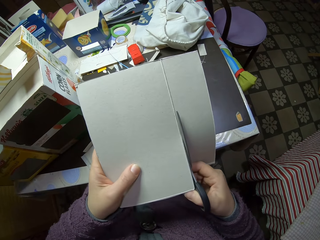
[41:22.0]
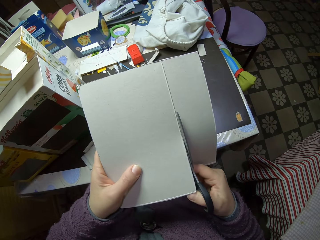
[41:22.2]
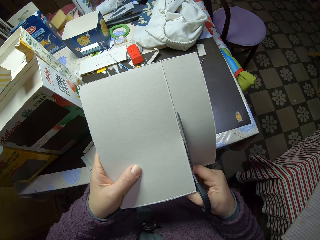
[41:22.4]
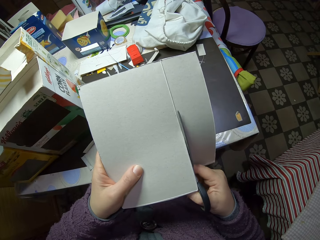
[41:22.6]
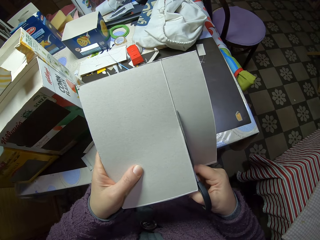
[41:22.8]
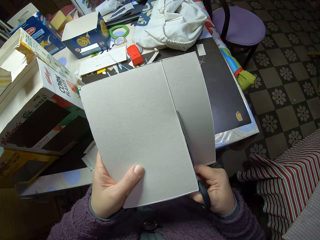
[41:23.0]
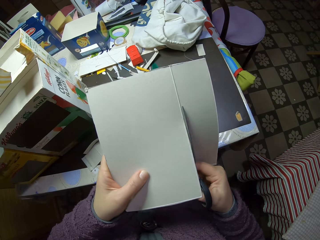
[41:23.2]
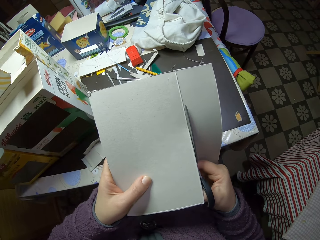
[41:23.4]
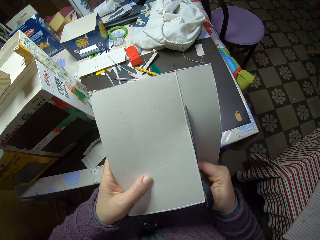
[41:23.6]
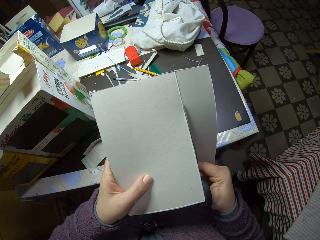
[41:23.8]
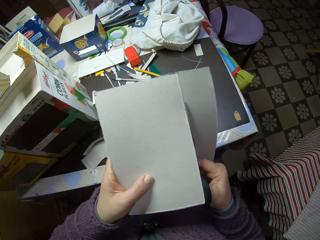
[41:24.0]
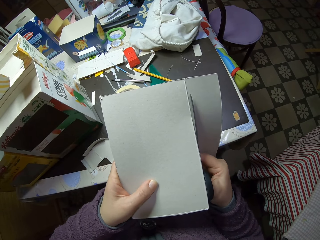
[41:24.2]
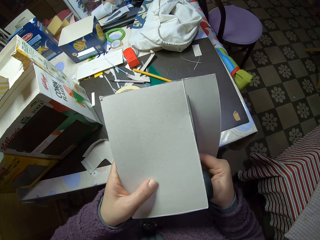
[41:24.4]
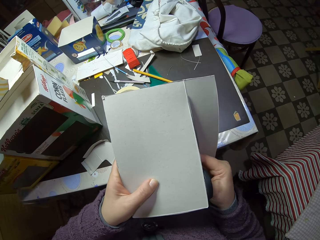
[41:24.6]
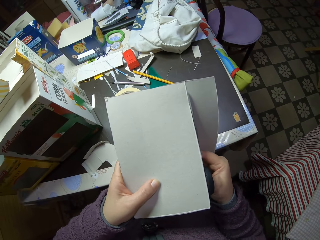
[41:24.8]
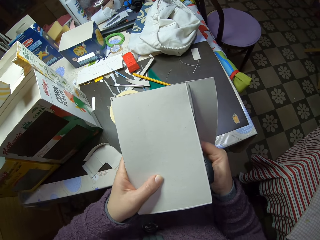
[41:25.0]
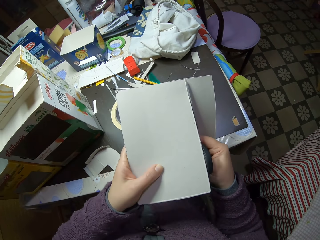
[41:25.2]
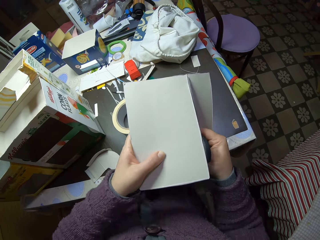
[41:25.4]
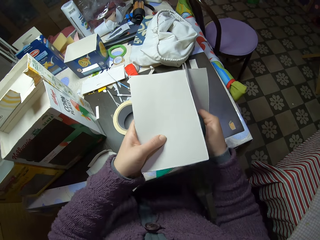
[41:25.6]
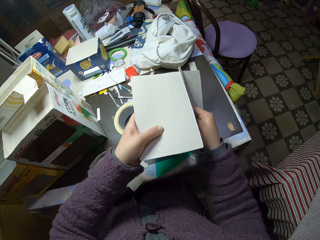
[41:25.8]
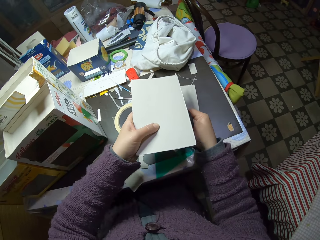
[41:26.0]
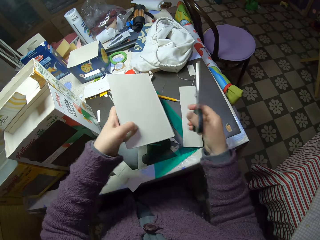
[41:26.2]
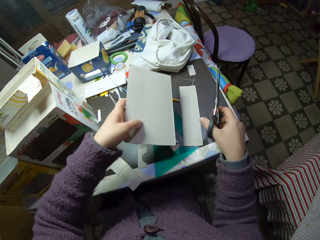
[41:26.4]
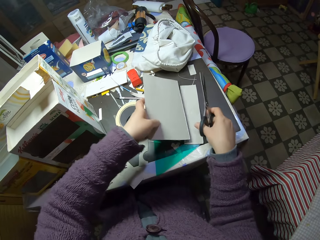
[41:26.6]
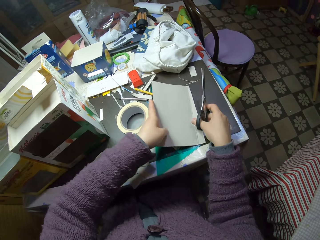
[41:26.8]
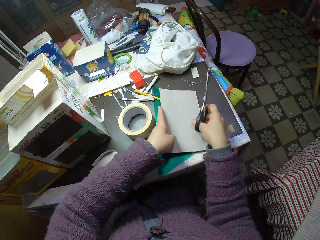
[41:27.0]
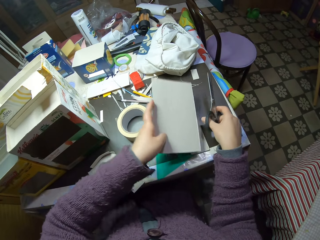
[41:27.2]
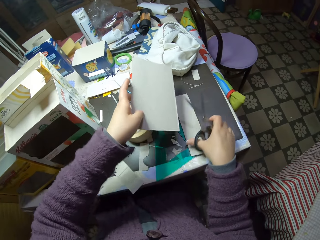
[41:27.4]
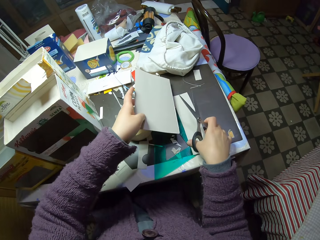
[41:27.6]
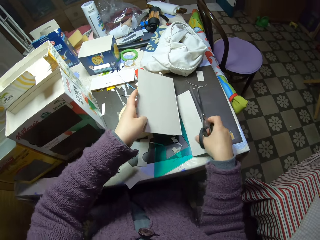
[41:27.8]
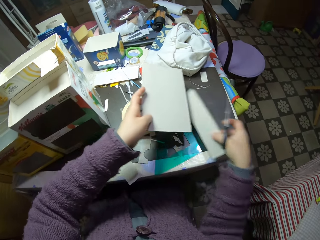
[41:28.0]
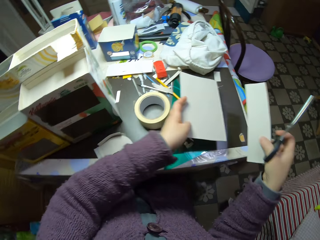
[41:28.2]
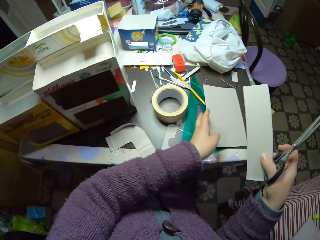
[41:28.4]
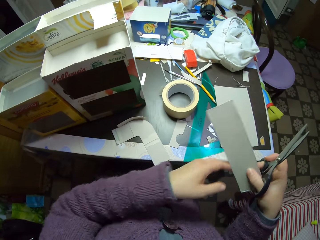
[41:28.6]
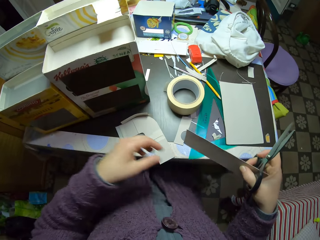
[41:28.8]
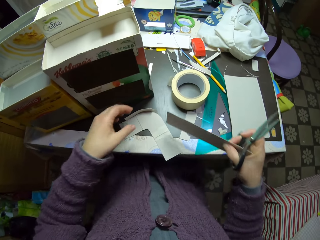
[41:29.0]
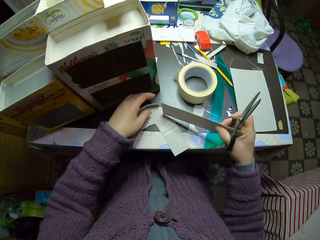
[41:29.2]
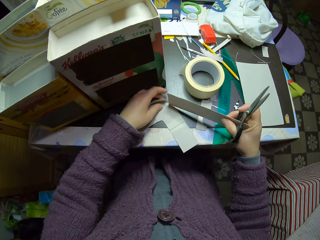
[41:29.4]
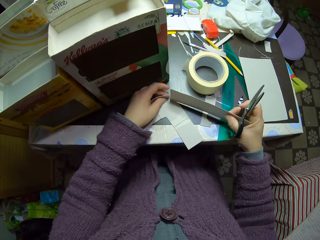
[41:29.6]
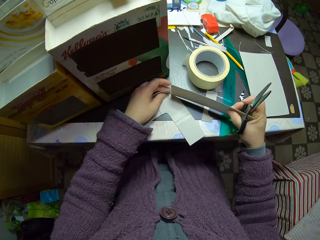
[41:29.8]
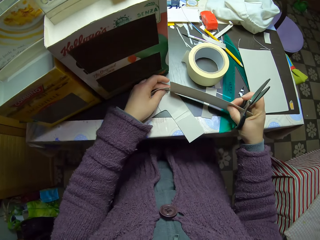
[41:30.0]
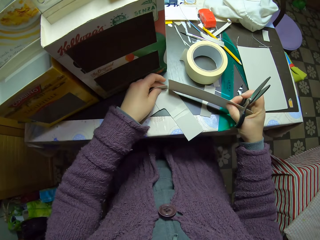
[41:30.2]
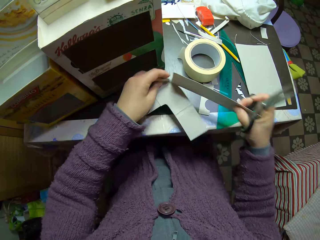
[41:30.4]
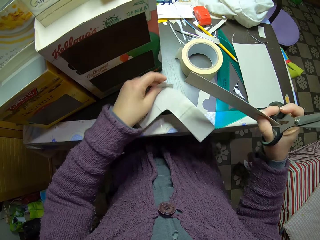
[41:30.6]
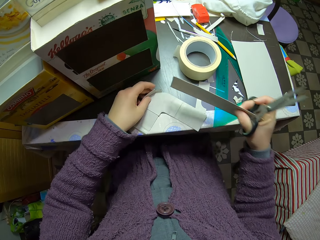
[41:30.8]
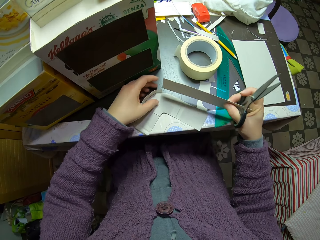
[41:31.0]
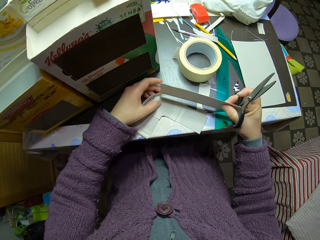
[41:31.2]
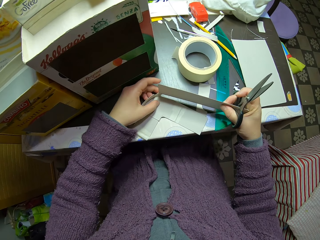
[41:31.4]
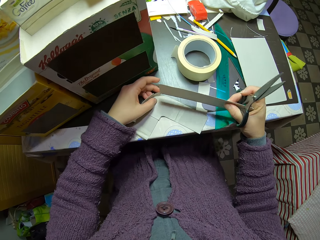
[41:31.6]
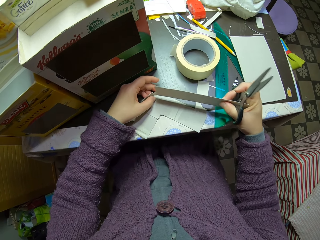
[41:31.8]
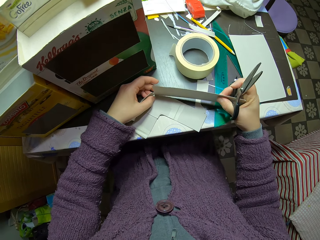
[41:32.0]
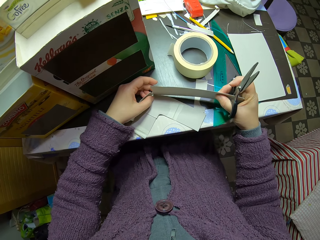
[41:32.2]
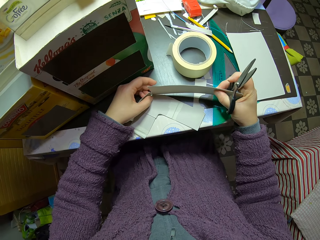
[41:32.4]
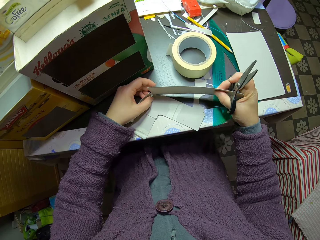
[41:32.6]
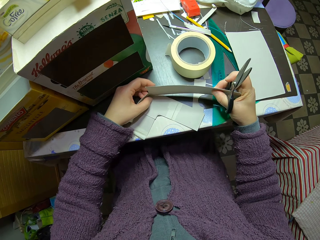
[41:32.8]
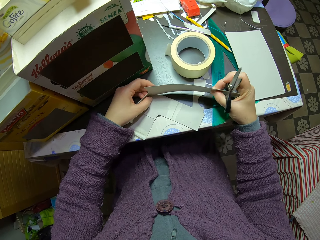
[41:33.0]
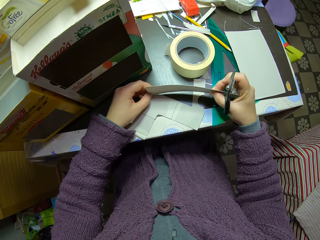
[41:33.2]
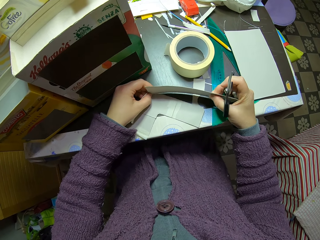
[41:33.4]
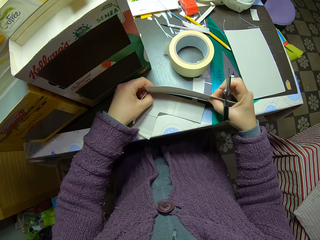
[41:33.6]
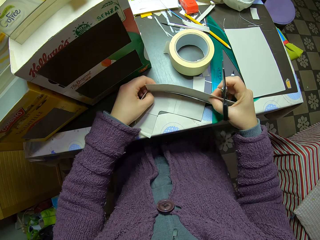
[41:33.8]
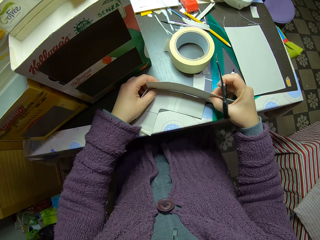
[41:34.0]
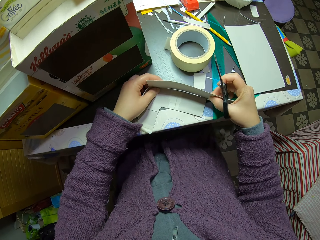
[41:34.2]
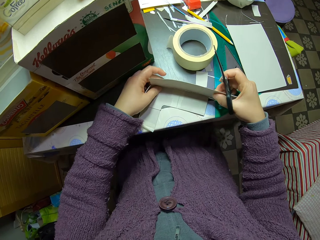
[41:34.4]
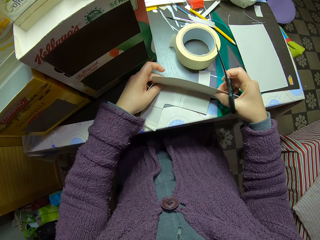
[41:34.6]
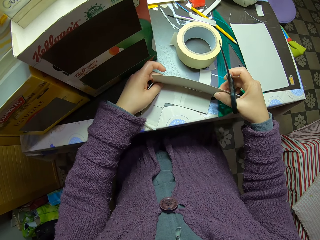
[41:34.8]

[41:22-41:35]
The camera wearer picks the smaller part of the cut paper from the table. They drop the larger part of the cut paper on the table. They fit the paper on the initially joined paper.

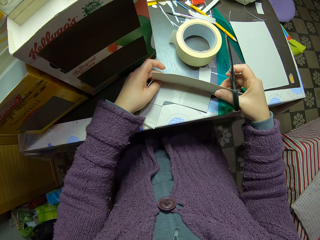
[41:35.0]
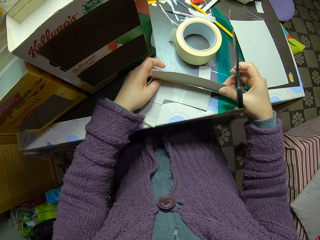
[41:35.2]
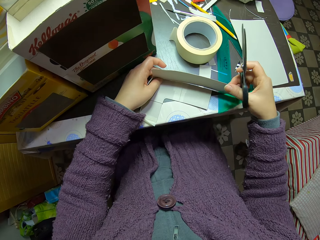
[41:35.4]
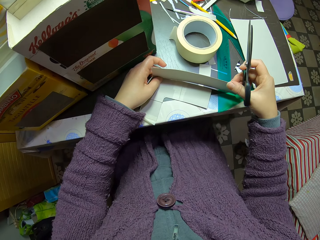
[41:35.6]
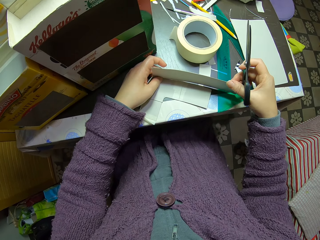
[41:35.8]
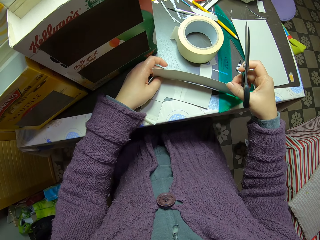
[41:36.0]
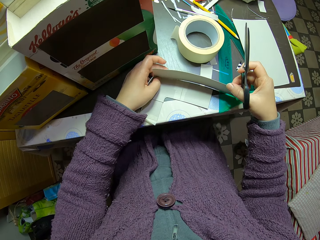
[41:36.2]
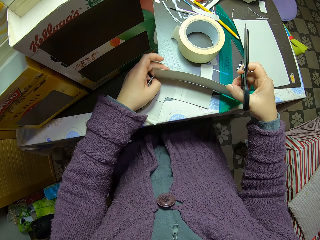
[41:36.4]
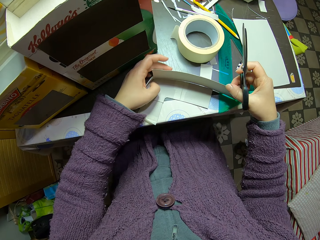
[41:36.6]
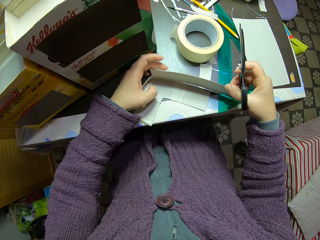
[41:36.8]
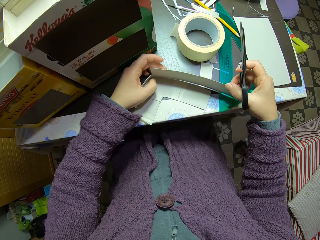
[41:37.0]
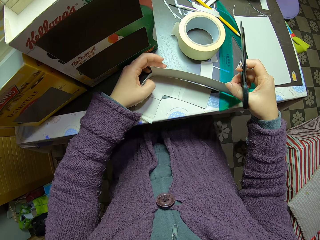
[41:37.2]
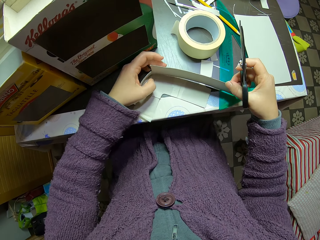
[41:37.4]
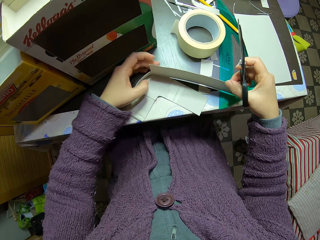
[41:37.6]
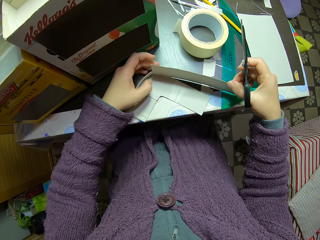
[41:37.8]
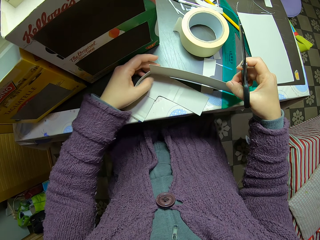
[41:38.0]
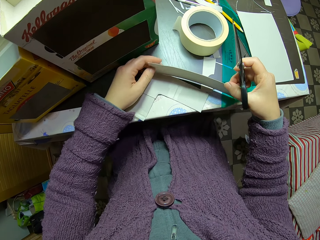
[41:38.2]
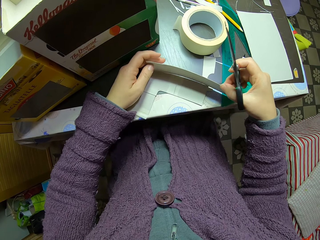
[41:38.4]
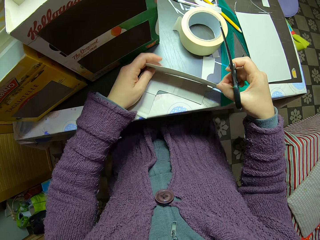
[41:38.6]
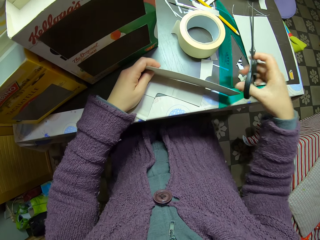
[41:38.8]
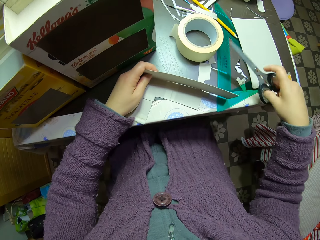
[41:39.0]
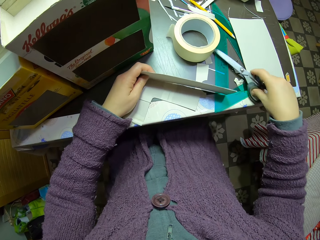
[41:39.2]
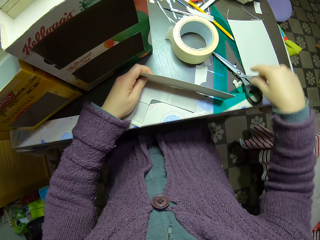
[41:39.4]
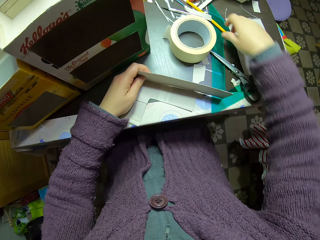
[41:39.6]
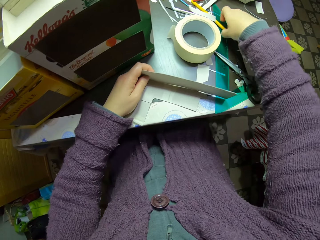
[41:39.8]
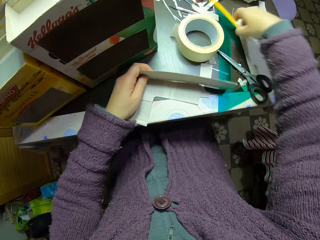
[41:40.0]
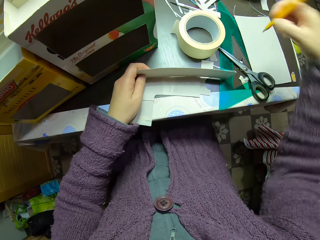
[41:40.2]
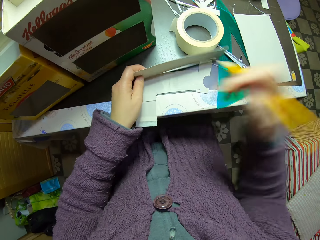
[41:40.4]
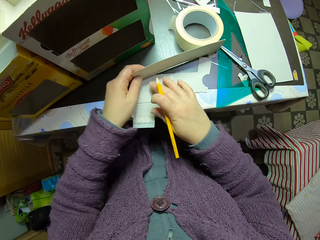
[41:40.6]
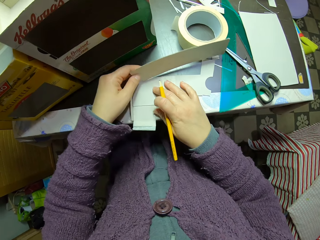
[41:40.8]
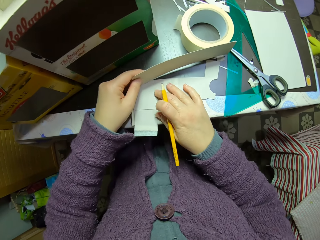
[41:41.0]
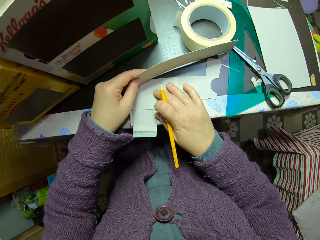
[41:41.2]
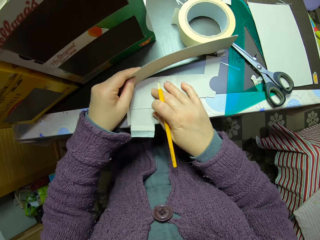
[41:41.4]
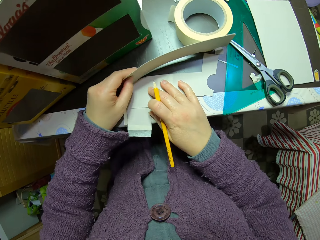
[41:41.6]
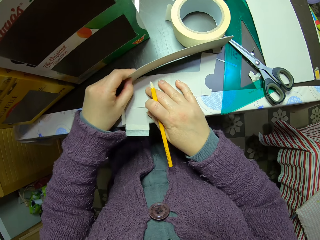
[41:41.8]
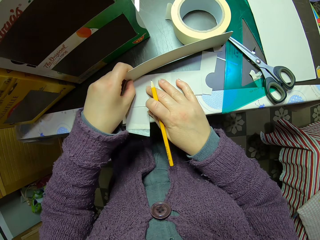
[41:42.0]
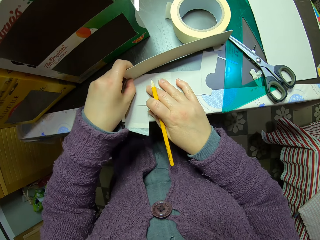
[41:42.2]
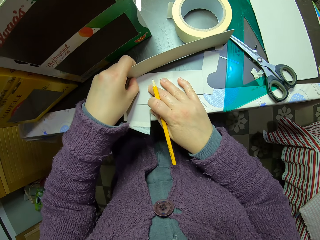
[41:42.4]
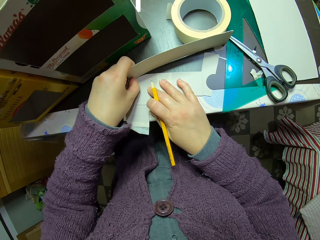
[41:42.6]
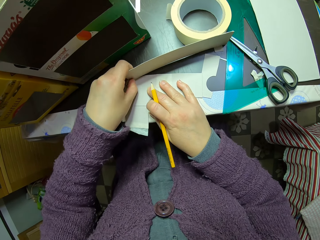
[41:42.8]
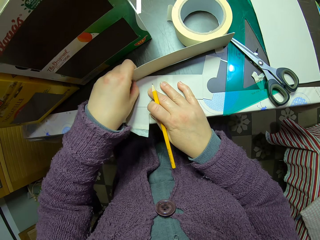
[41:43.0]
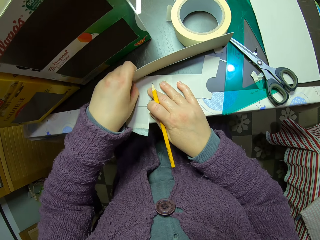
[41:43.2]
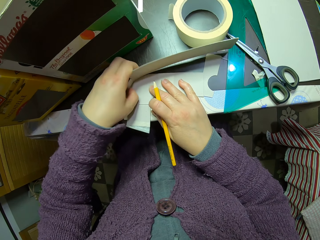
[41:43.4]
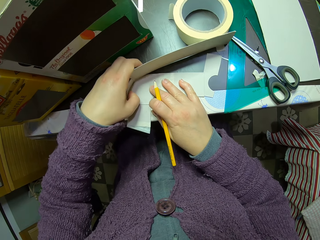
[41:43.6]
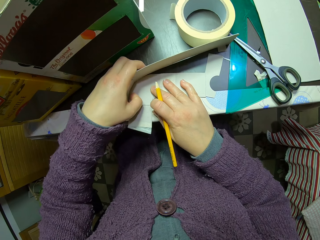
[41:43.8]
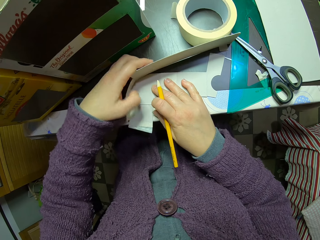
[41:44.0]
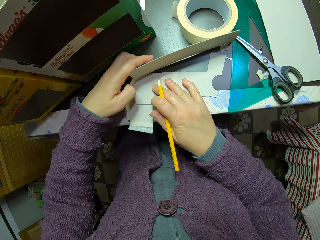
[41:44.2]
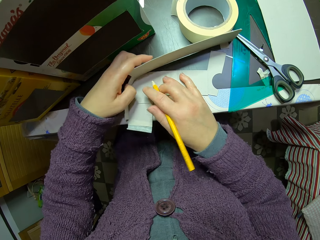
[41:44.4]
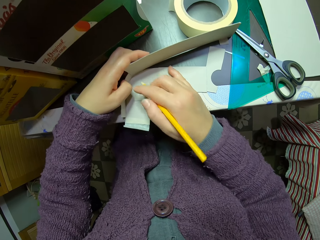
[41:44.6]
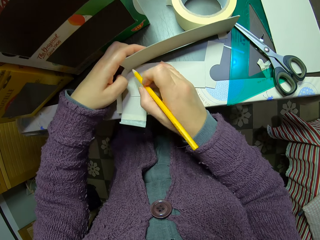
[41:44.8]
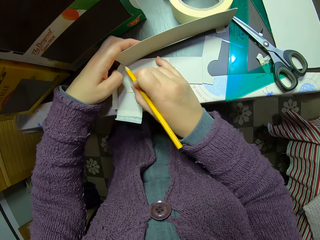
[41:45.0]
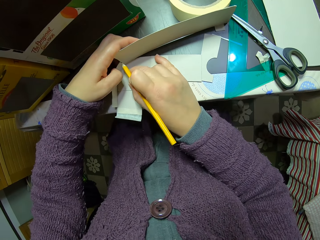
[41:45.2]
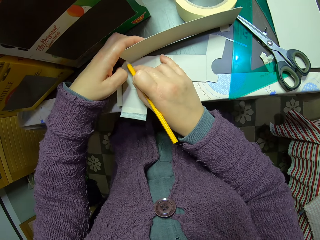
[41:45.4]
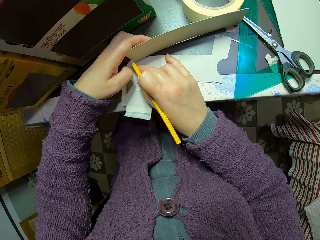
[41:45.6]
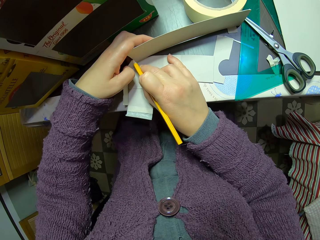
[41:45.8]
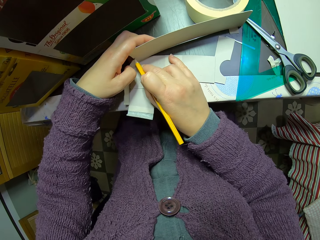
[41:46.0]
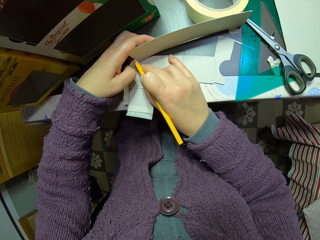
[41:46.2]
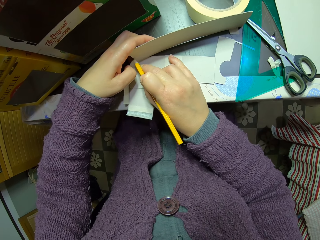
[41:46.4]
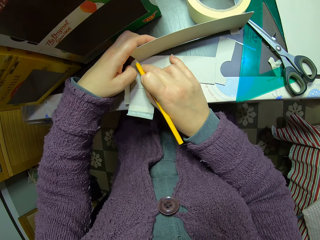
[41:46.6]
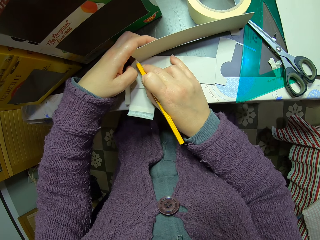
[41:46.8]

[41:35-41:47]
The camera wearer touches the scissors on the table. They place down the scissors. They pick a pencil from the table. They adjust the paper on the initially joined paper. They mark the paper with the pencil.
